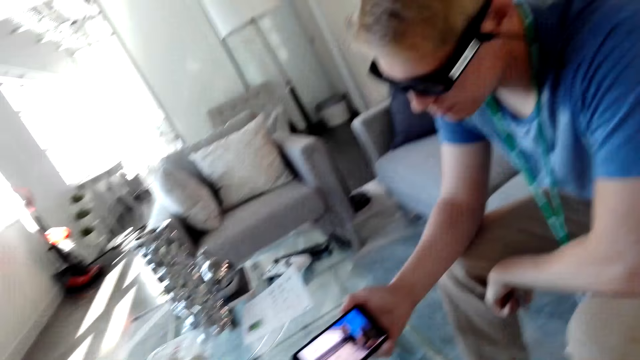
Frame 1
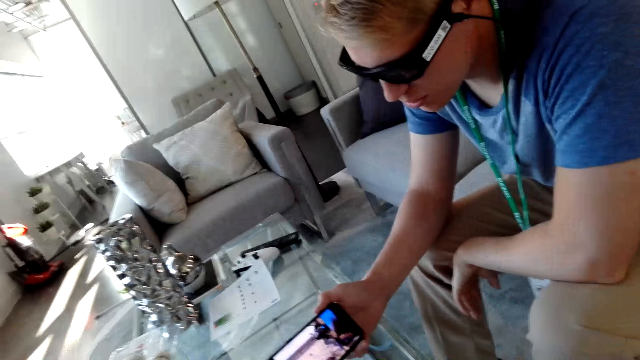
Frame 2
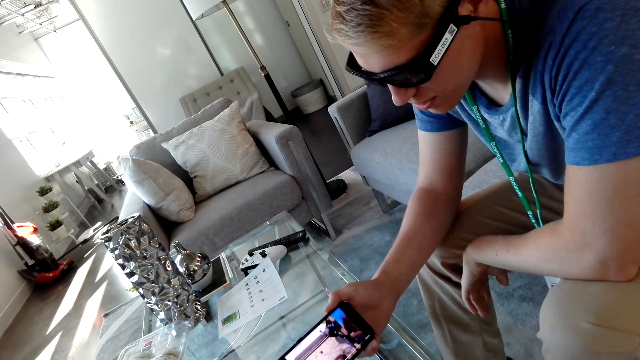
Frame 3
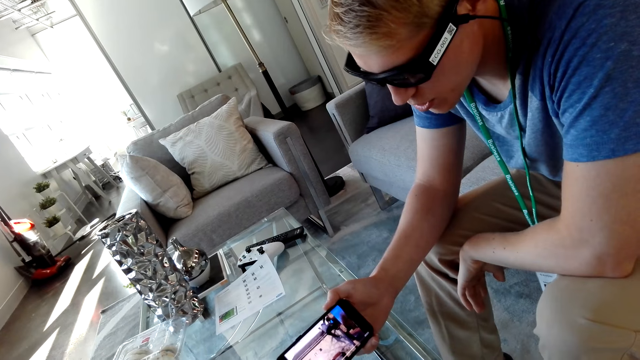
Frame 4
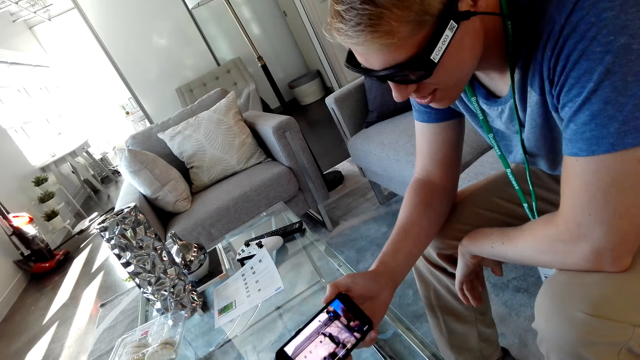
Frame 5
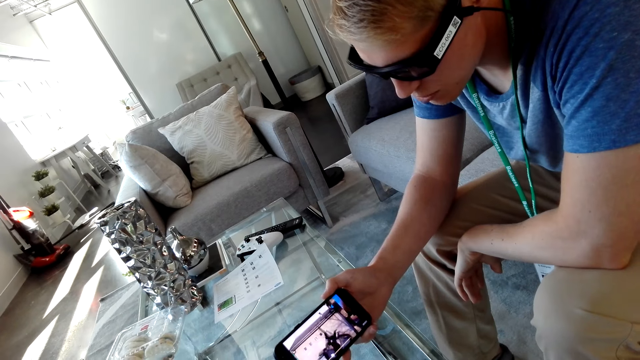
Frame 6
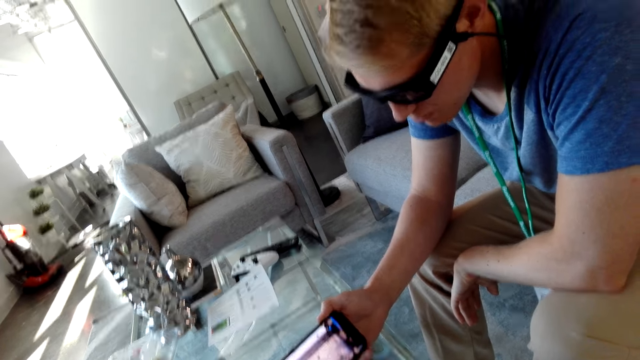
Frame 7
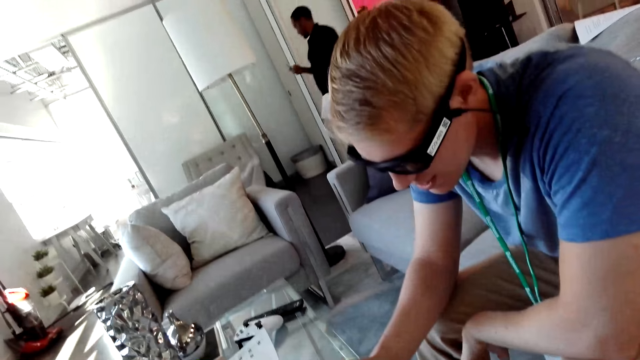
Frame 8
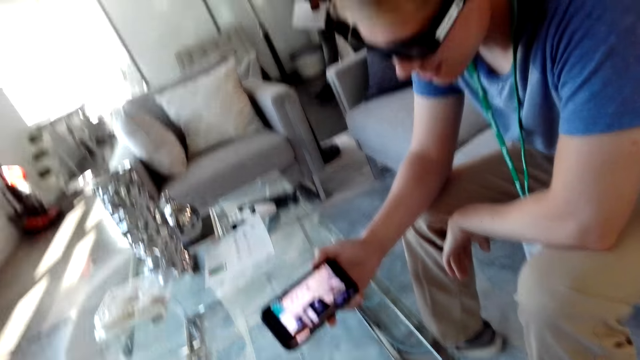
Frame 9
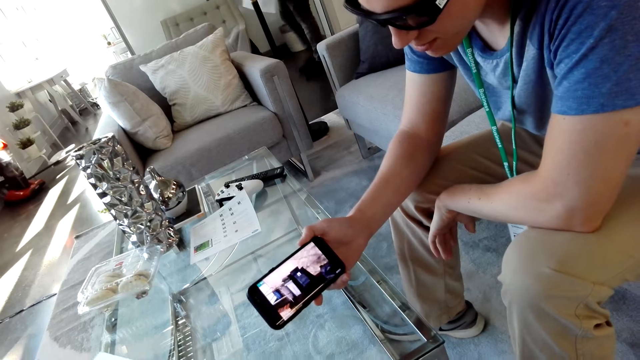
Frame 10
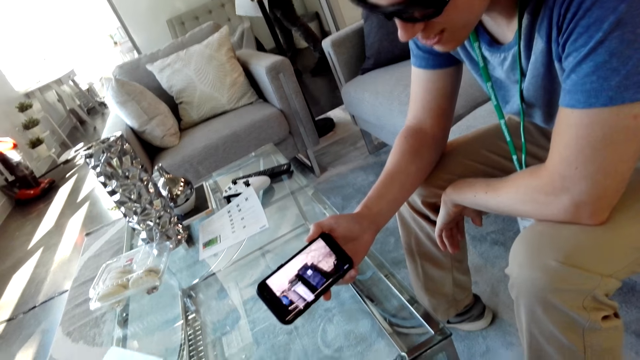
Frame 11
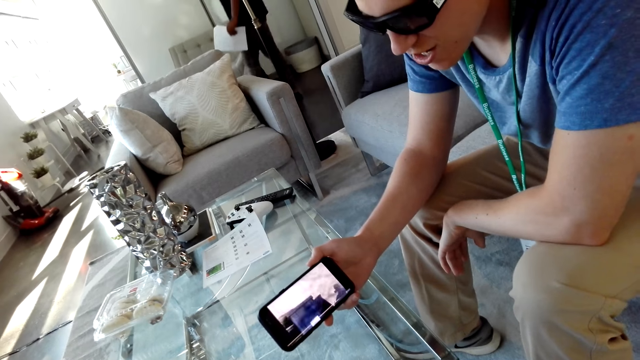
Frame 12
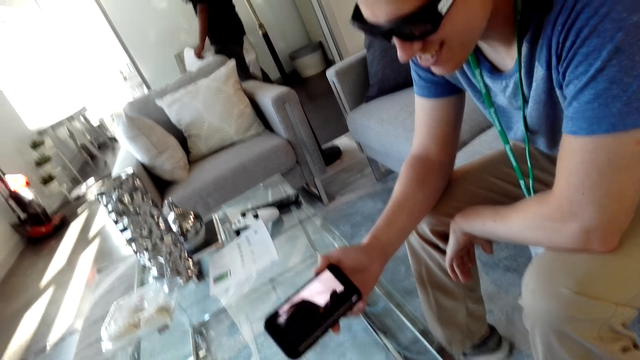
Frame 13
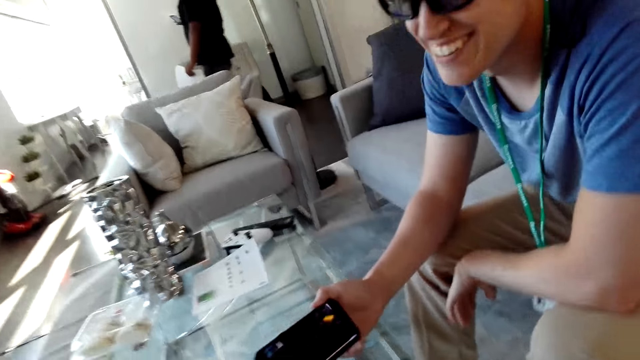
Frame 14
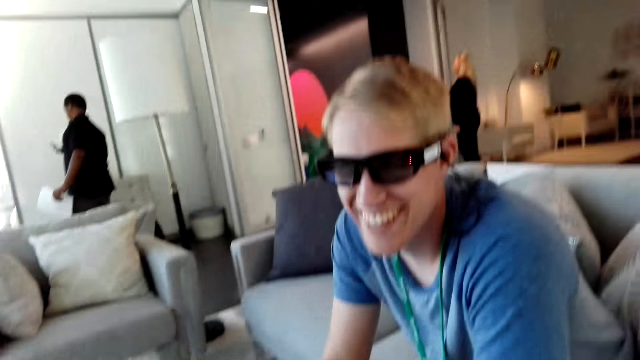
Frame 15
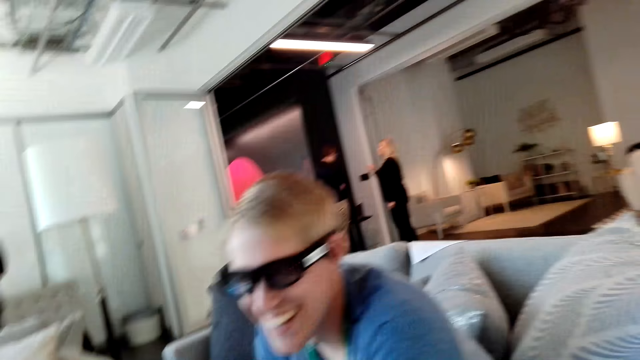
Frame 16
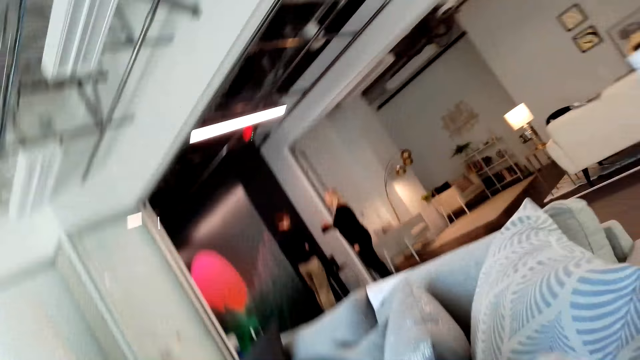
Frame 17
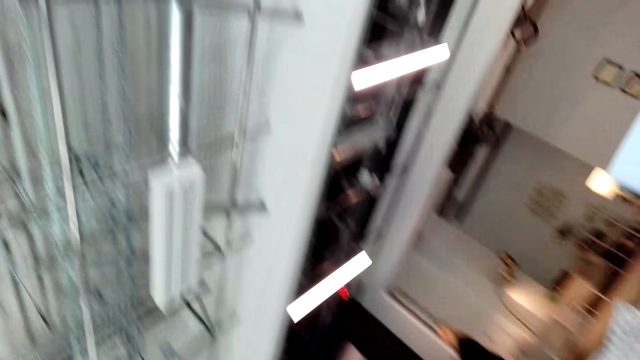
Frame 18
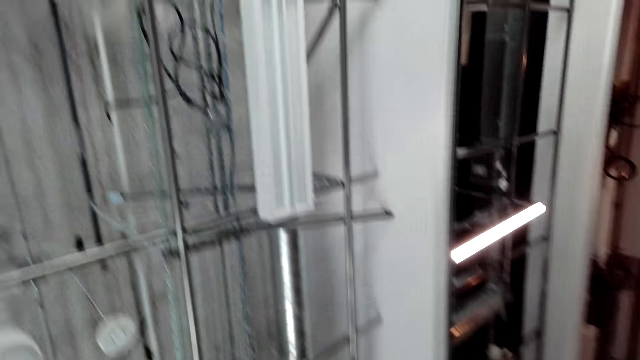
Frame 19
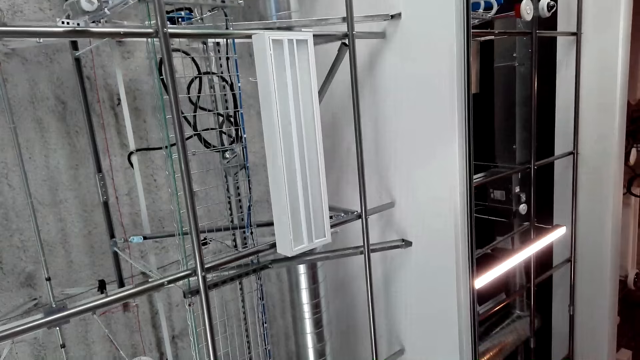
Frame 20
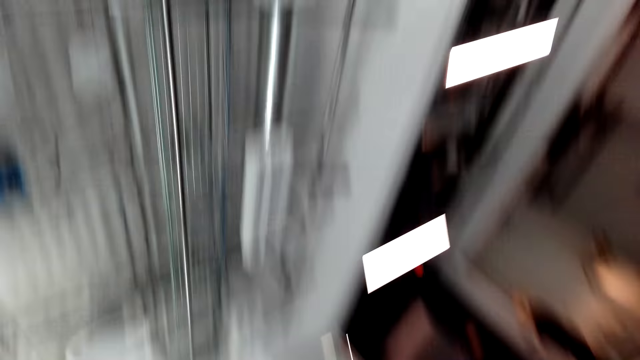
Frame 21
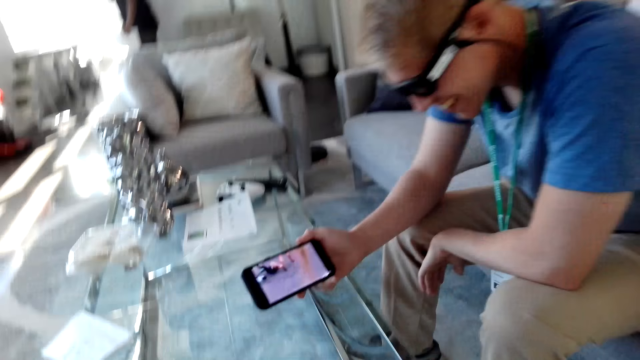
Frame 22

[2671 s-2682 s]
A man watches a video on the phone. The man looks at the camera wearer. The camera wearer laughs. They look at the ceiling.

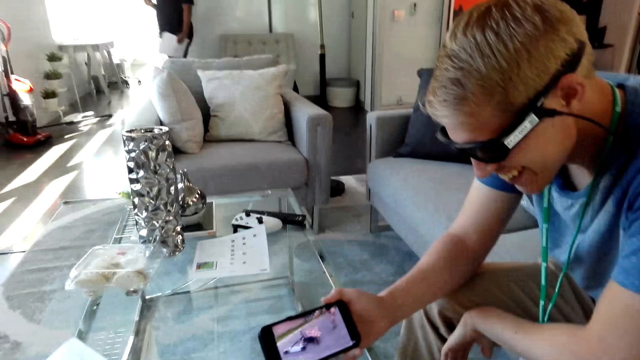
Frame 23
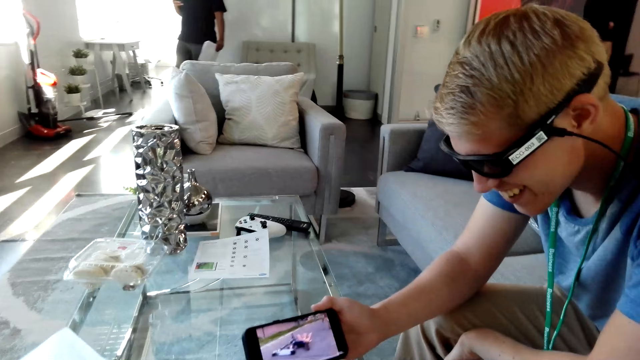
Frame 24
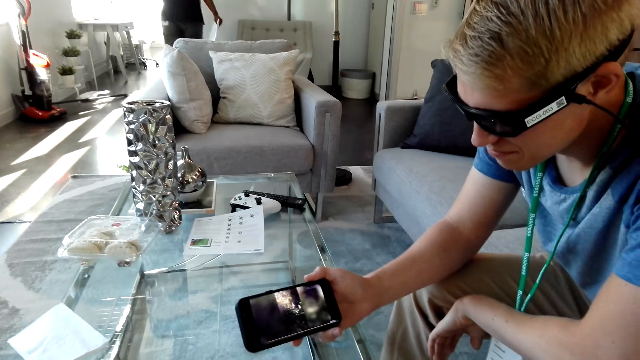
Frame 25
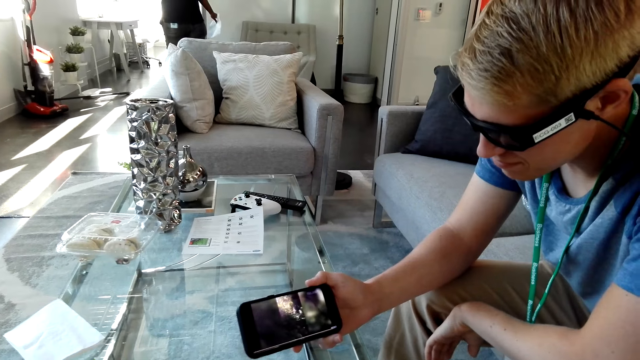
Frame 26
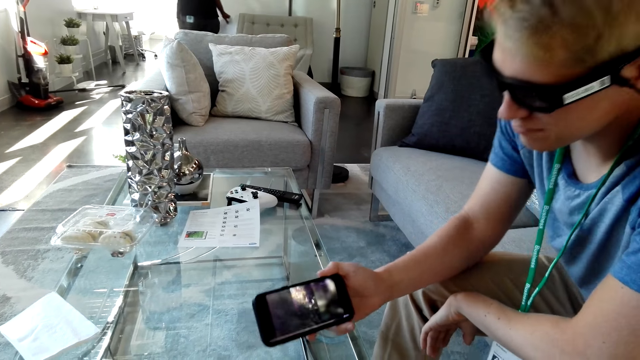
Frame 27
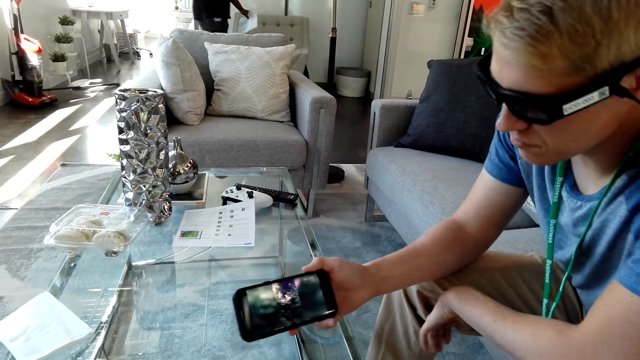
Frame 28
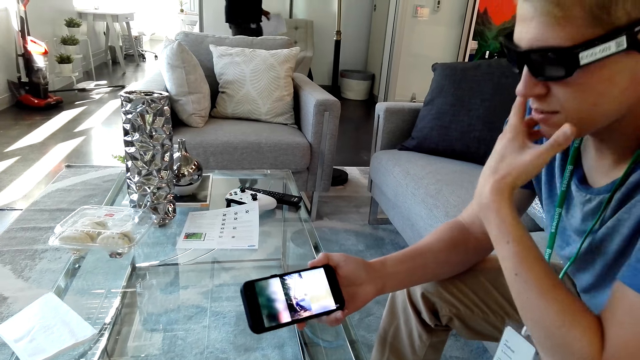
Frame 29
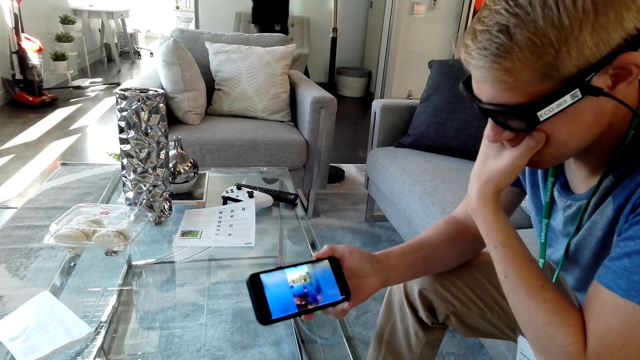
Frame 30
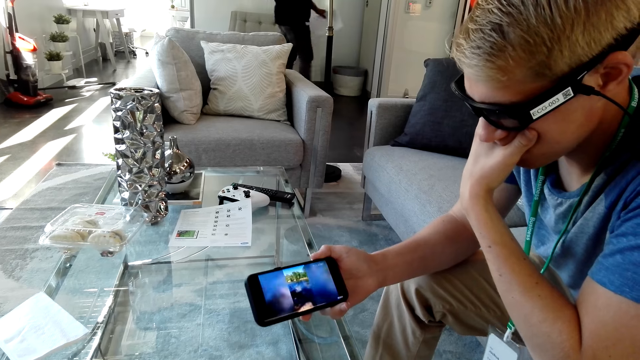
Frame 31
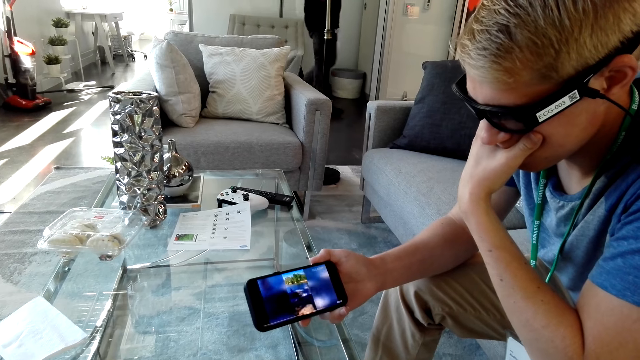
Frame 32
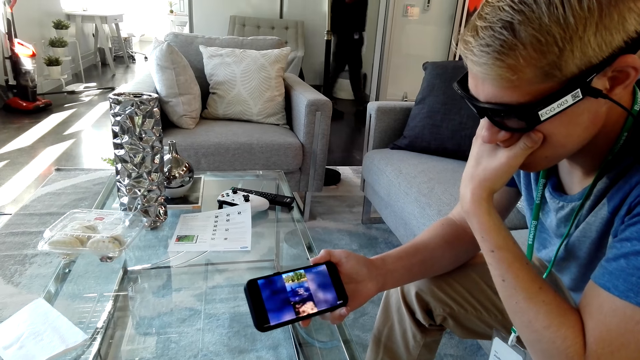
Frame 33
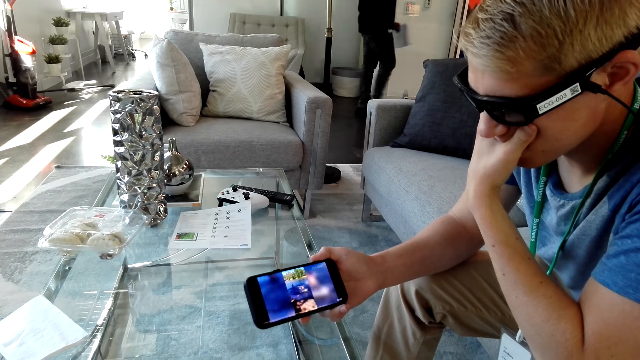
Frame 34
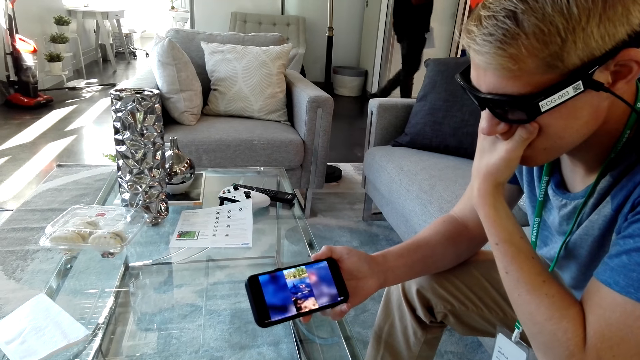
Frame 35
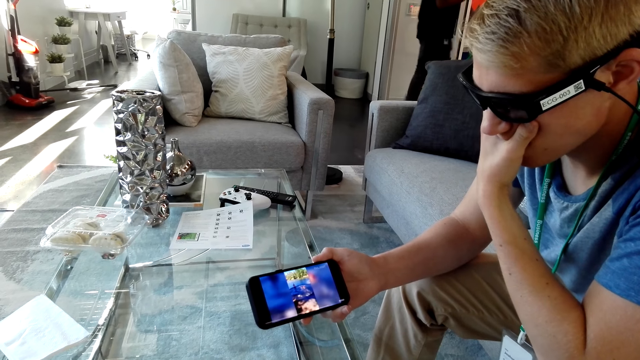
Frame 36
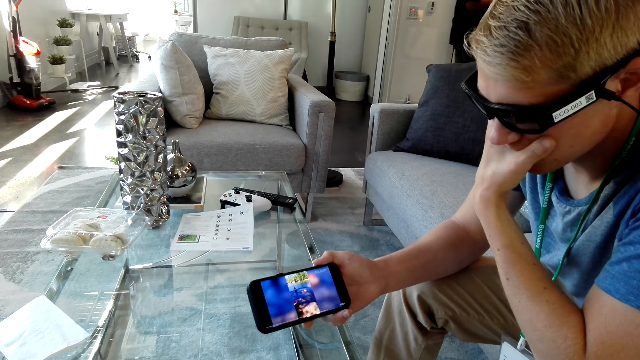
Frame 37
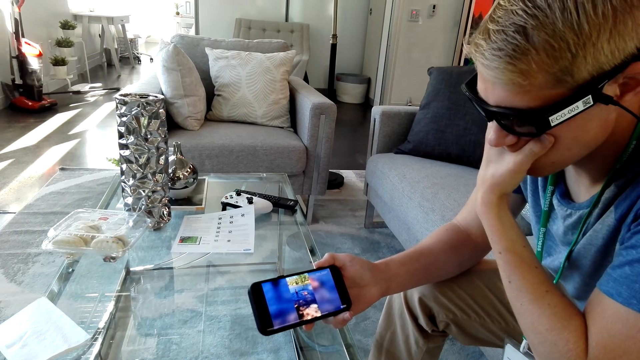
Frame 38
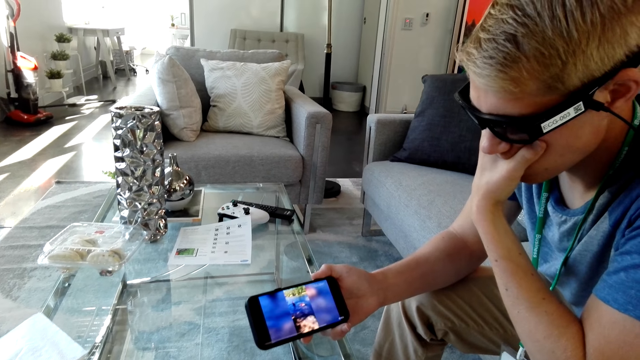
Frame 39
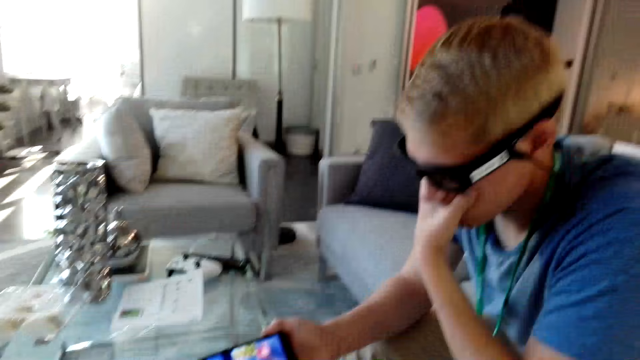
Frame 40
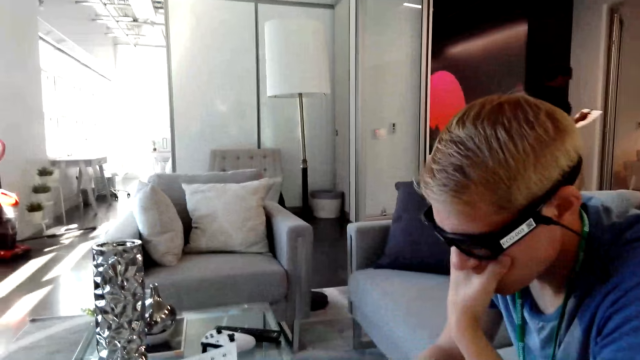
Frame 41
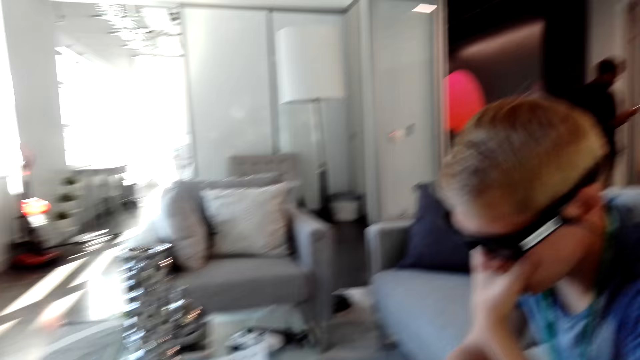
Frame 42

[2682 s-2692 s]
The camera wearer watches a video on the phone with a man. The man watches the video on the phone. The man moves his hand. The camera wearer talks with the man.
